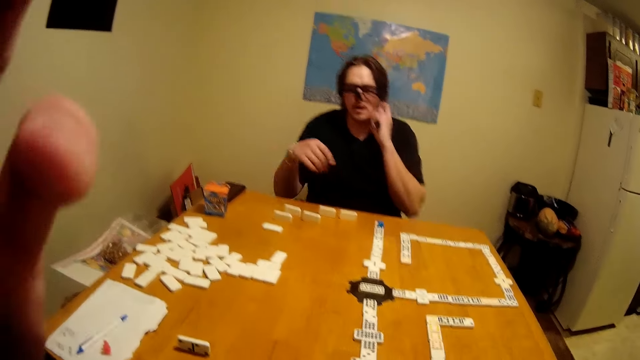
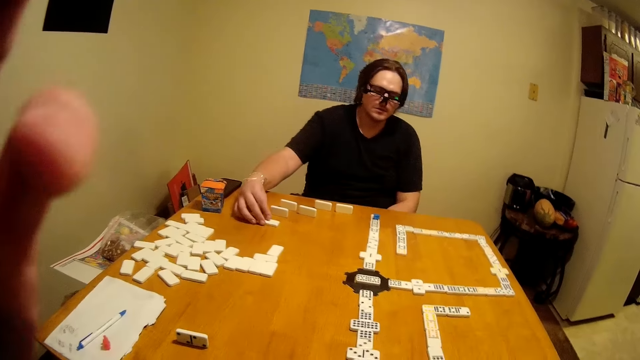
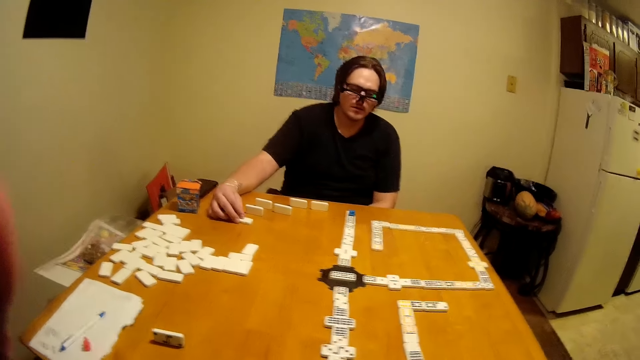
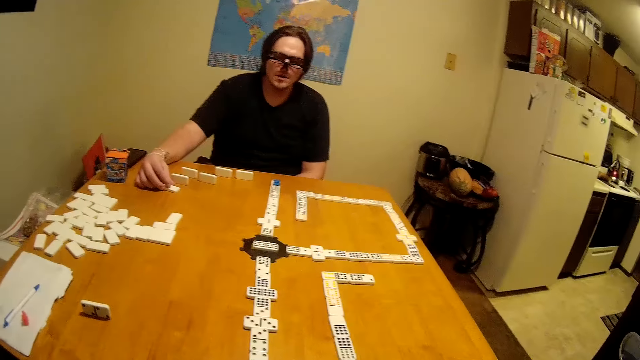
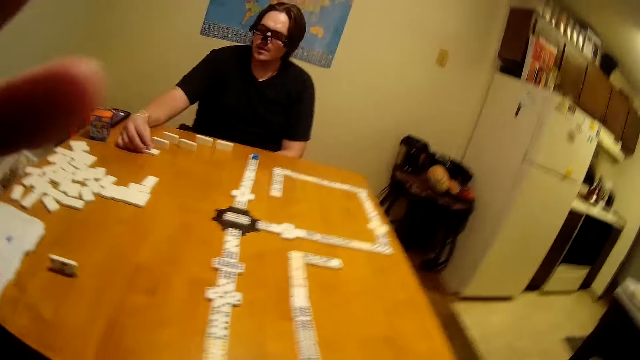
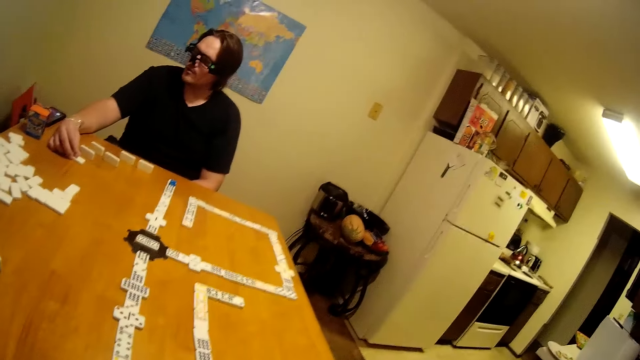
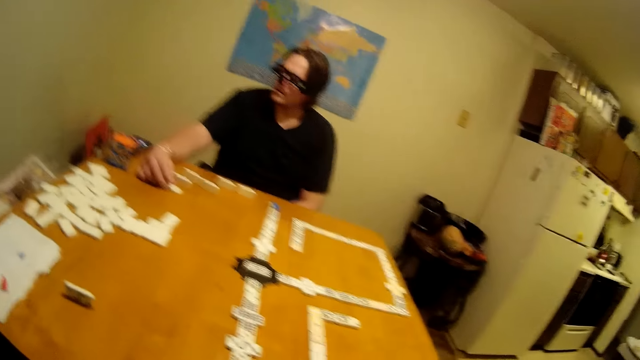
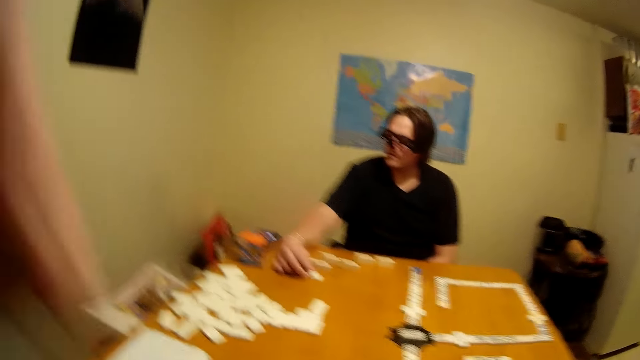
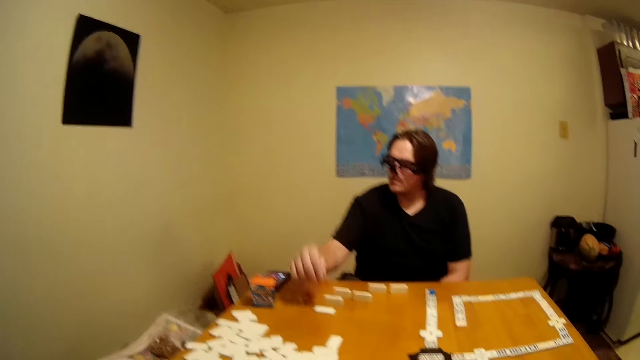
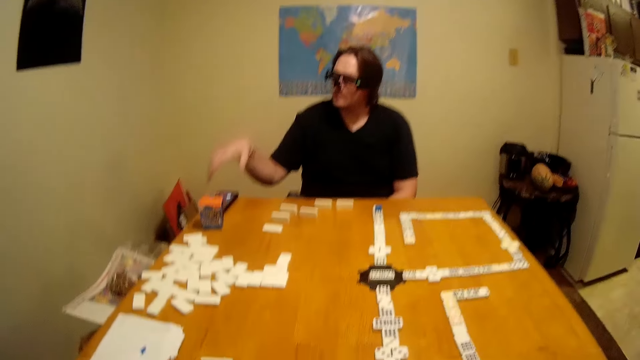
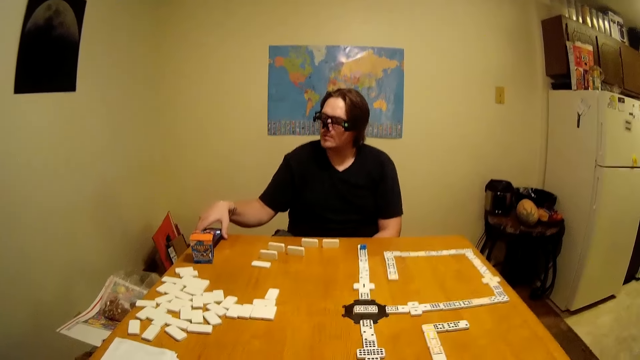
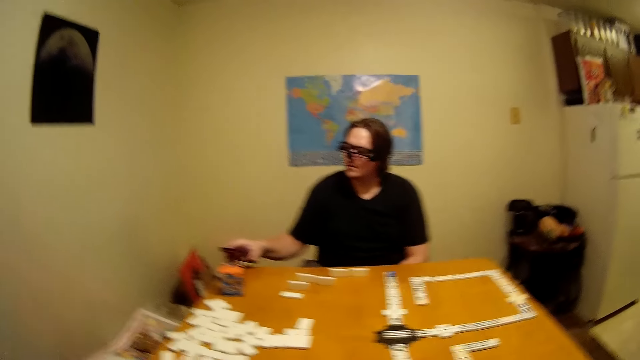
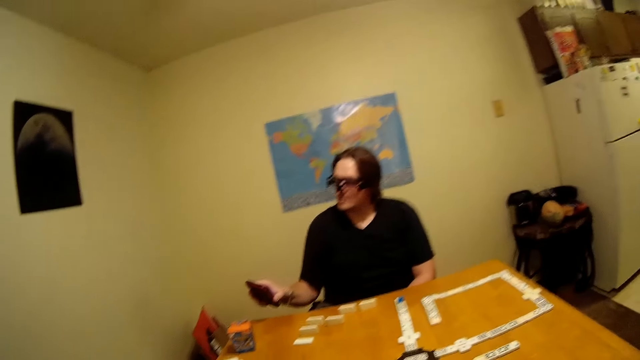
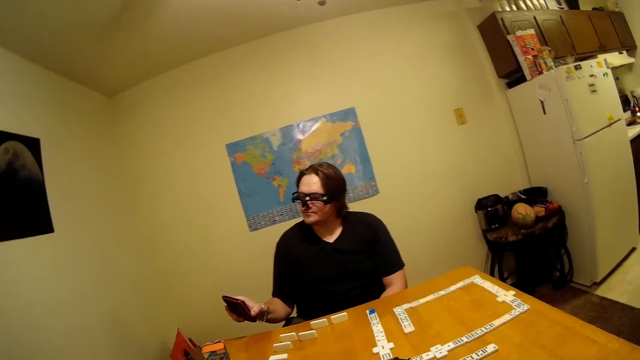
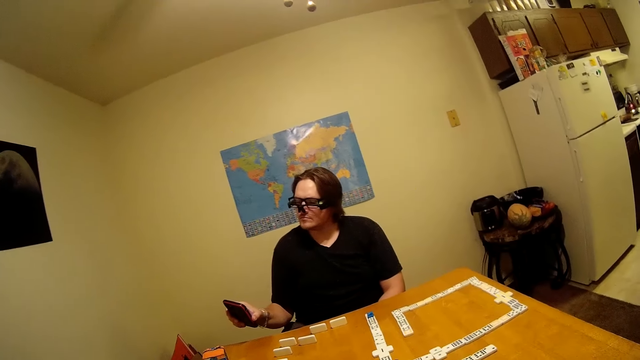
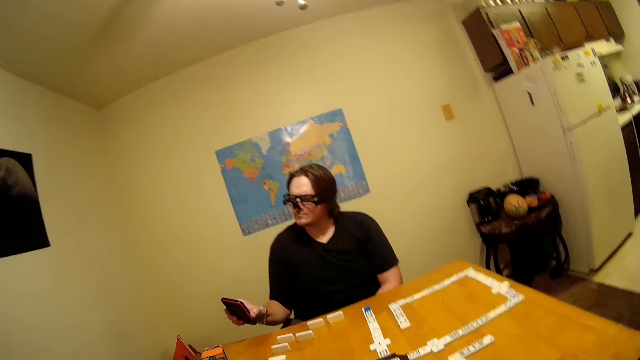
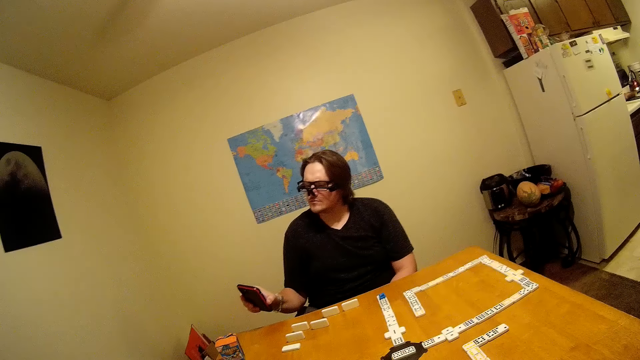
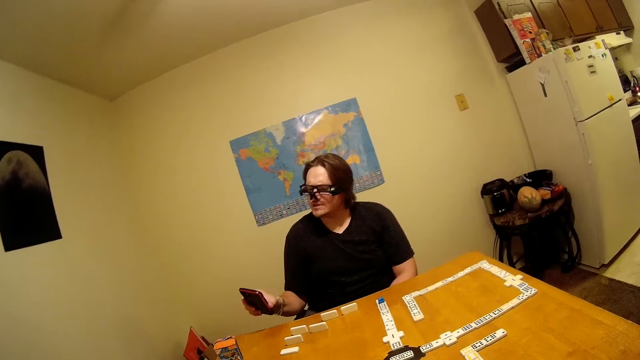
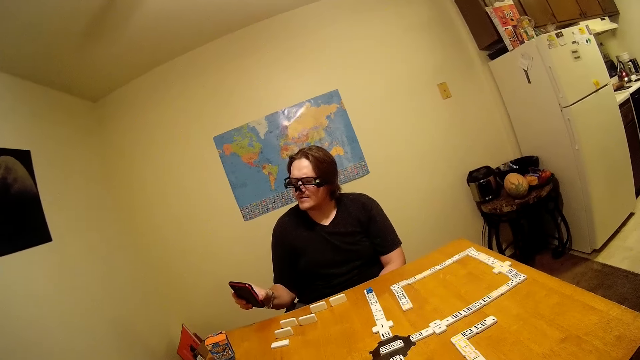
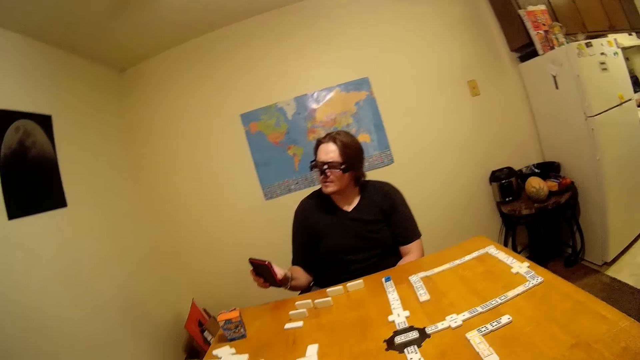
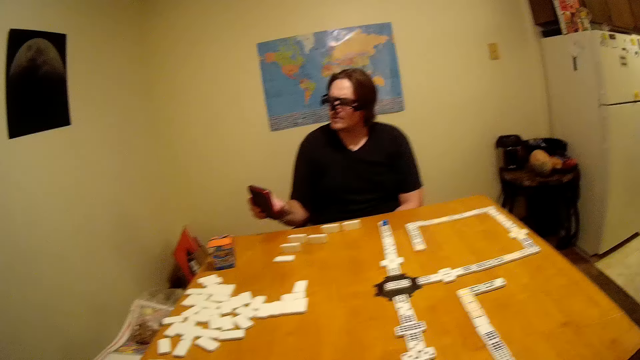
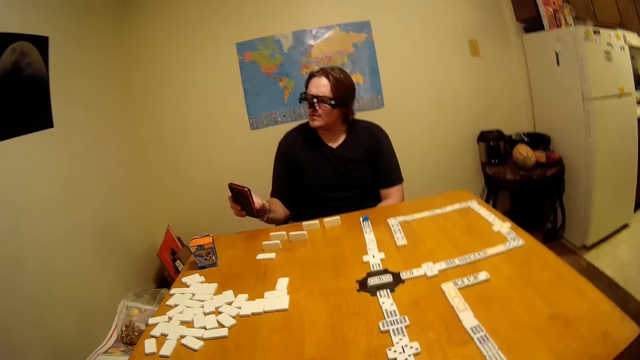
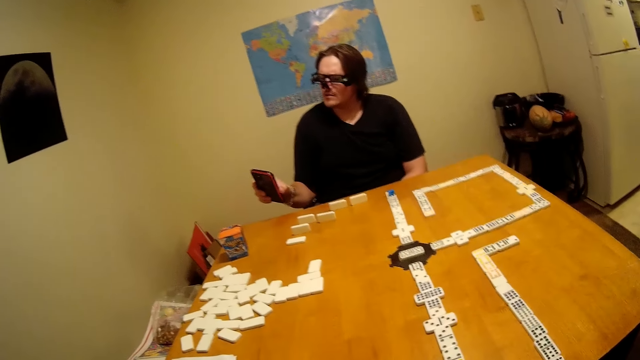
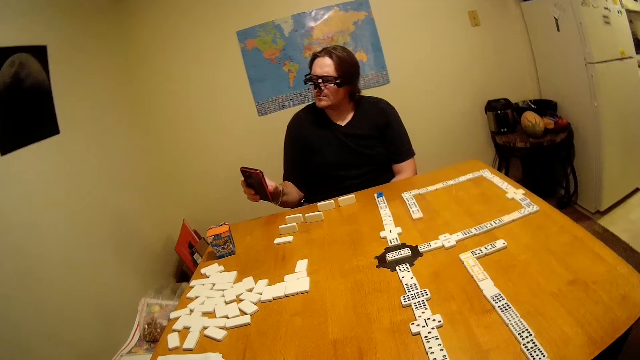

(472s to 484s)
A man touches the neck. The camera wearer adjusts the camera and raises a hand. The man moves a game piece. The camera wearer lowers the hands. The man picks up a phone. He holds the mobile phone. The camera wearer moves a hand. The man stares at the phone.

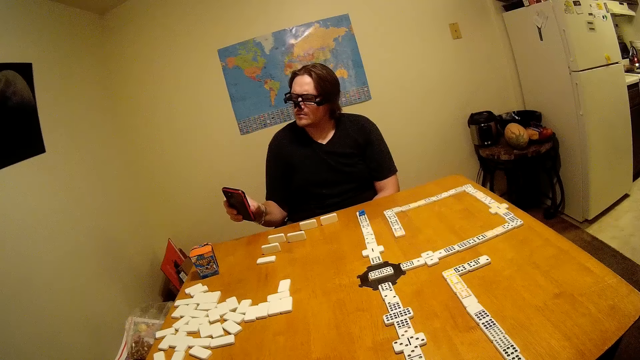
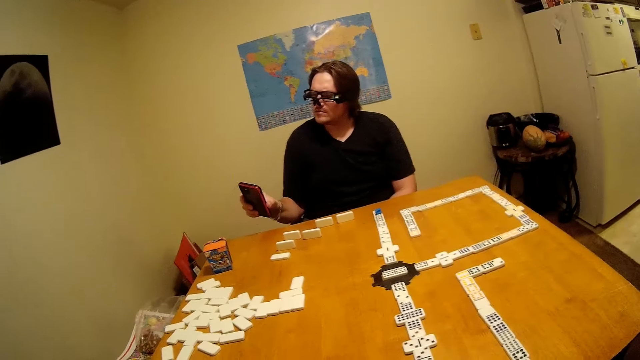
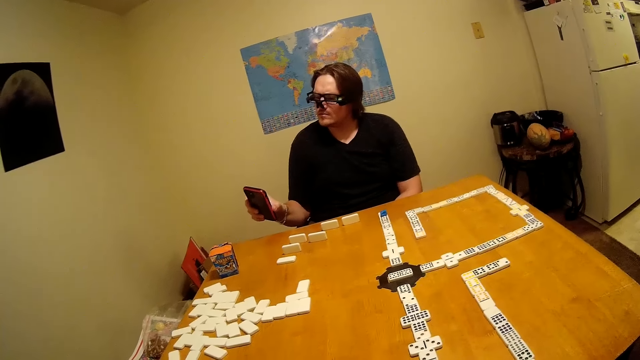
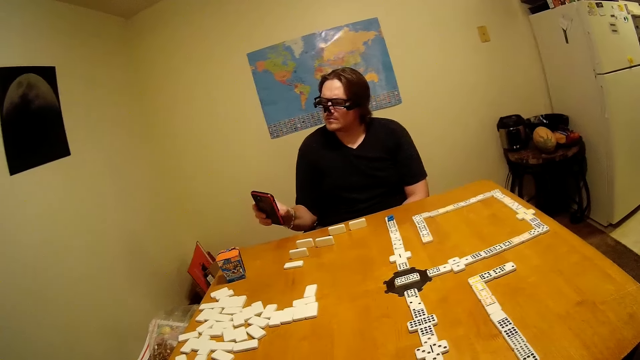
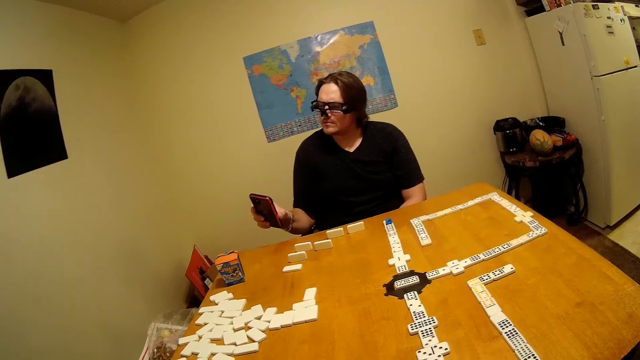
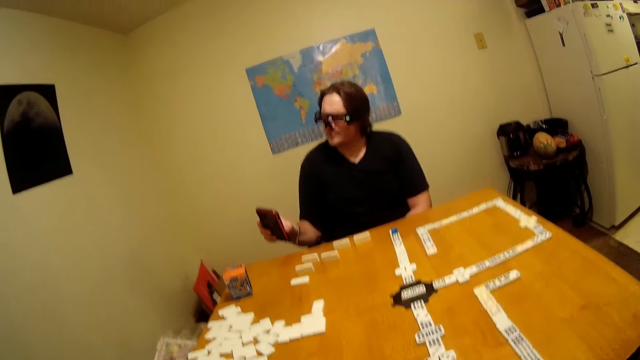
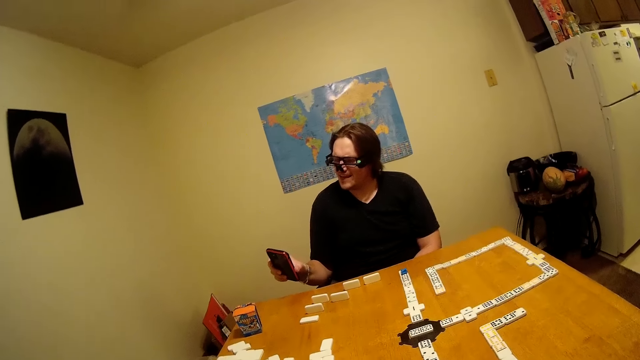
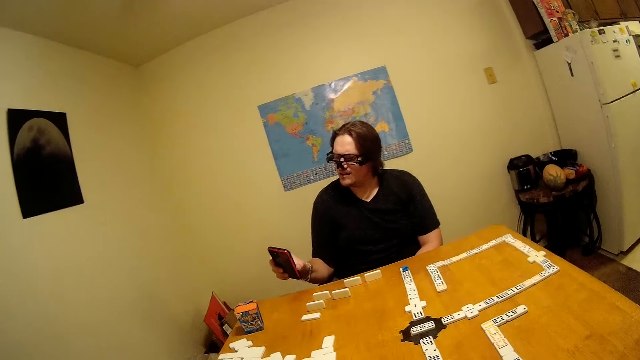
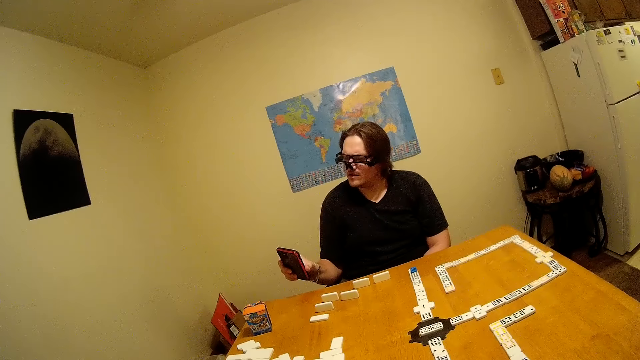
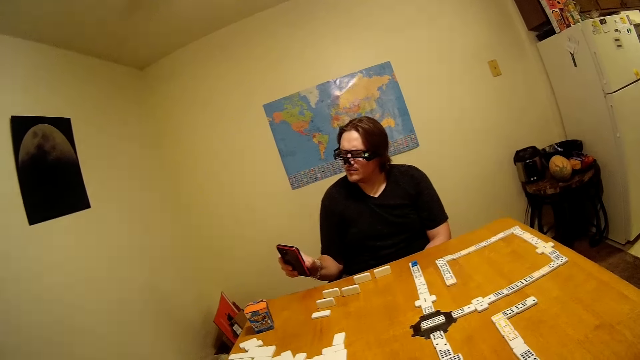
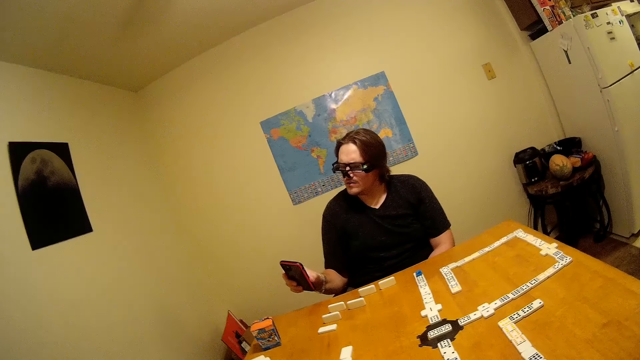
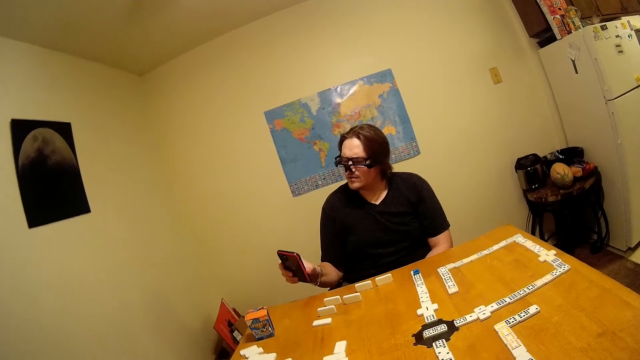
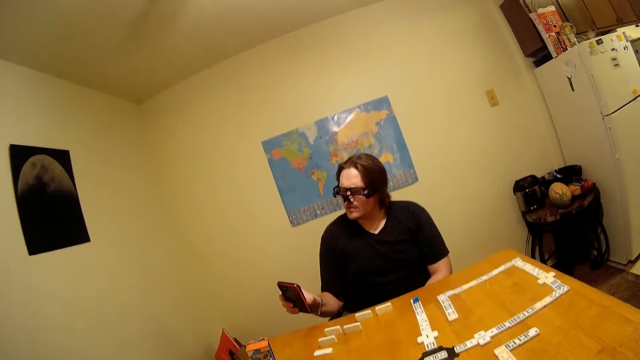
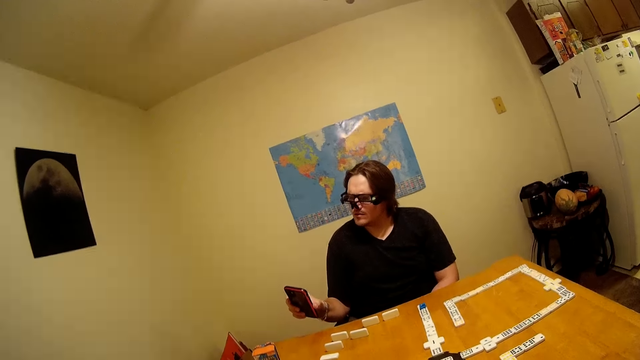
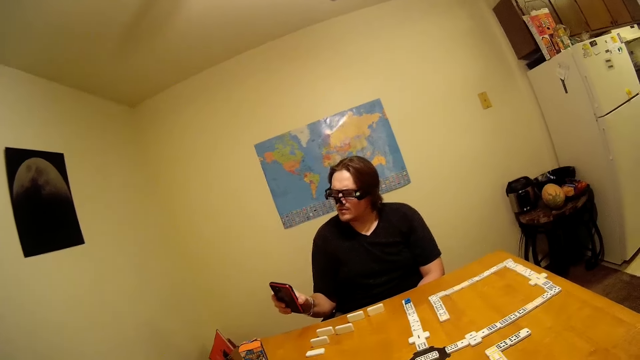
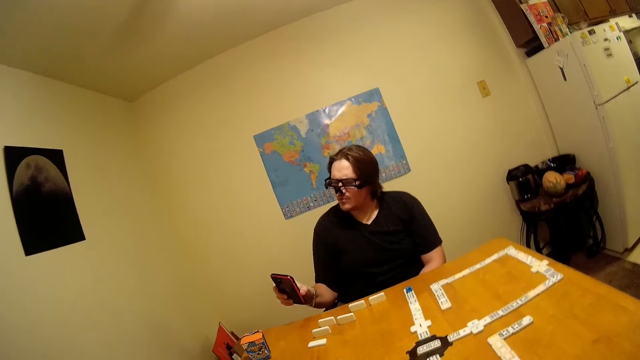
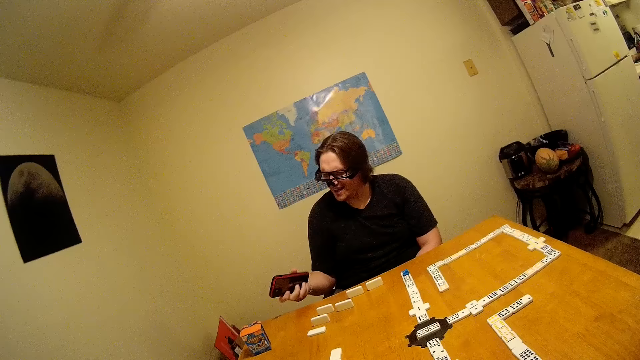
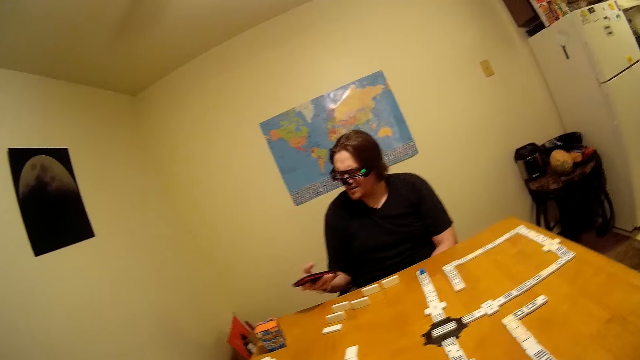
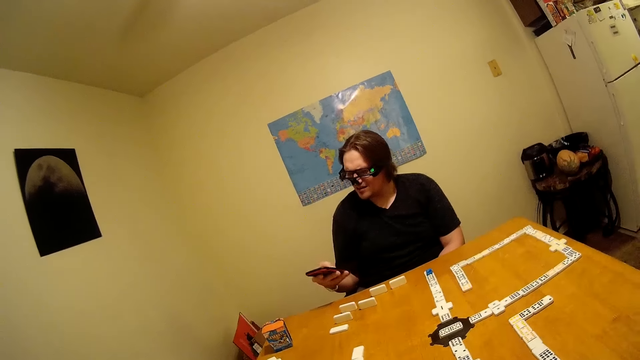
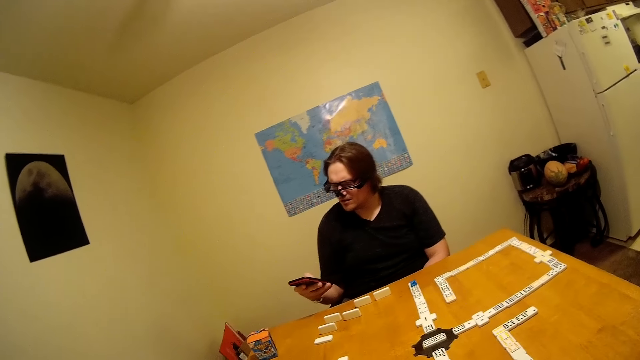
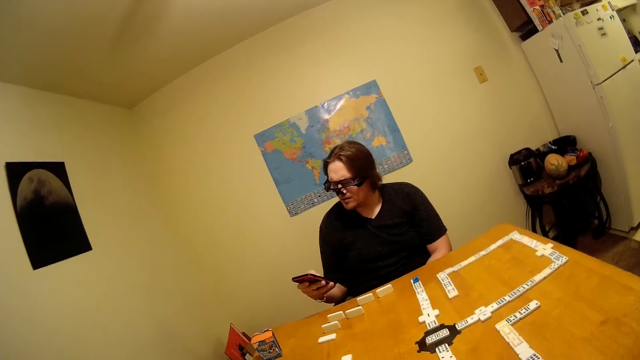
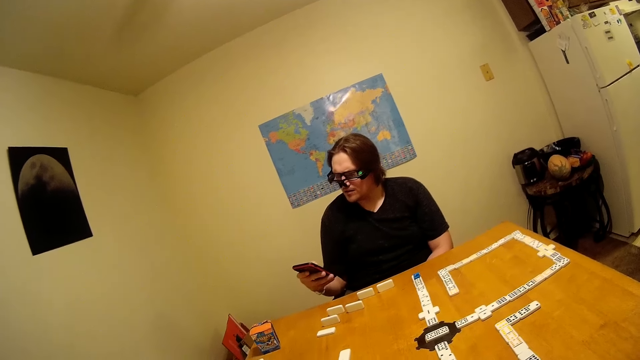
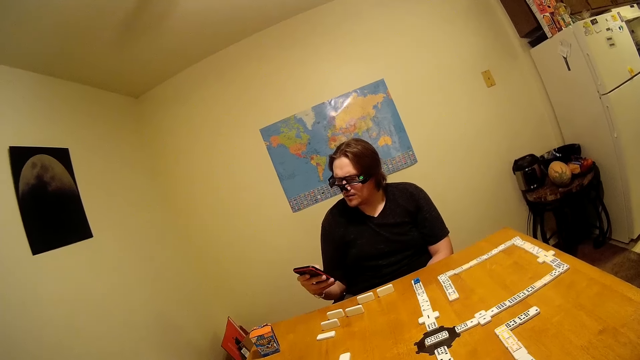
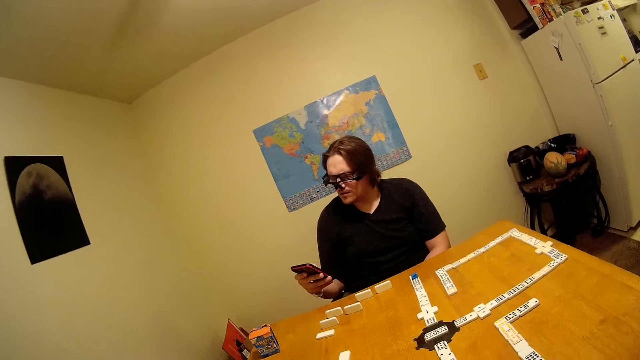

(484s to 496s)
A man interacts with the camera wearer. The man operates the phone.
